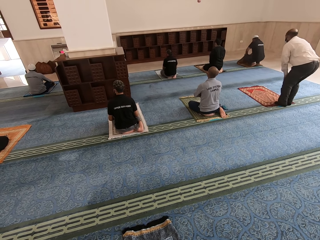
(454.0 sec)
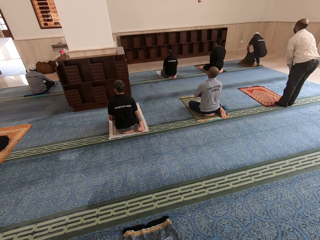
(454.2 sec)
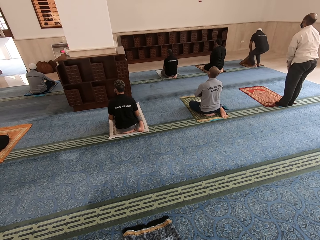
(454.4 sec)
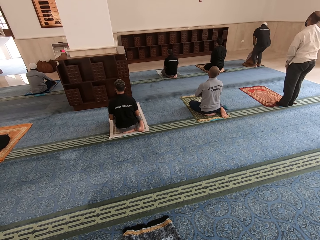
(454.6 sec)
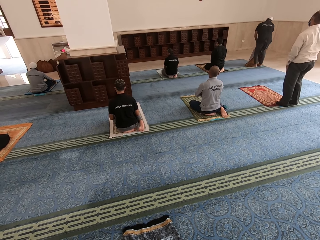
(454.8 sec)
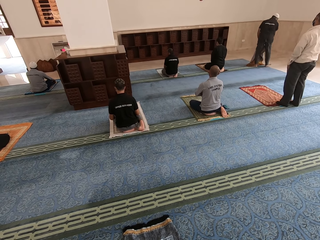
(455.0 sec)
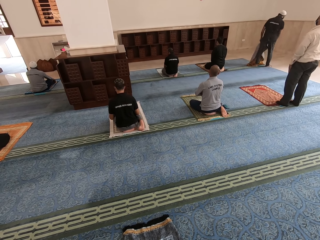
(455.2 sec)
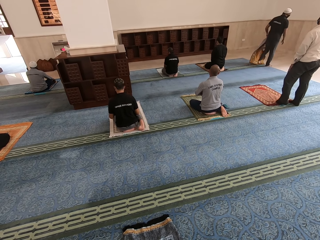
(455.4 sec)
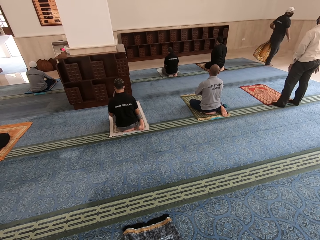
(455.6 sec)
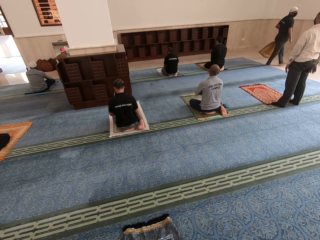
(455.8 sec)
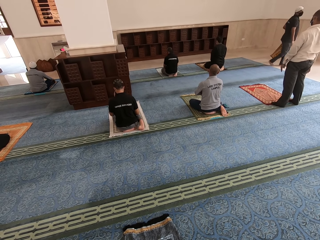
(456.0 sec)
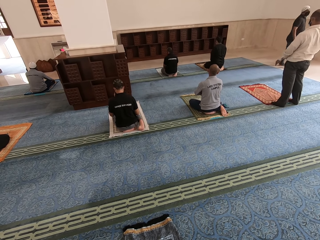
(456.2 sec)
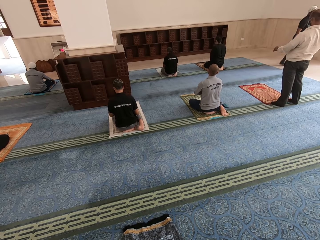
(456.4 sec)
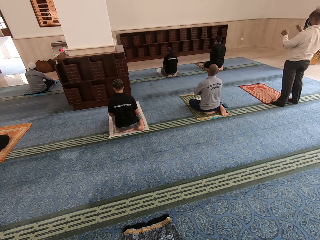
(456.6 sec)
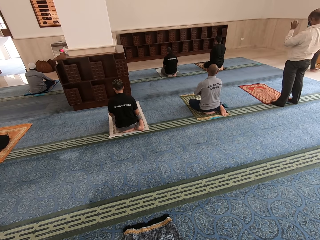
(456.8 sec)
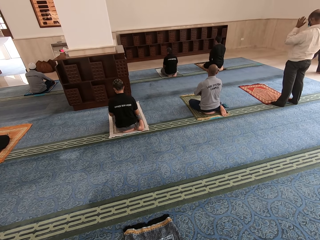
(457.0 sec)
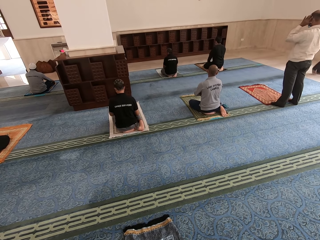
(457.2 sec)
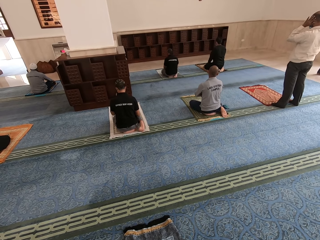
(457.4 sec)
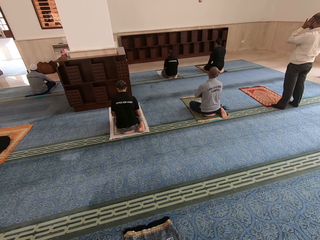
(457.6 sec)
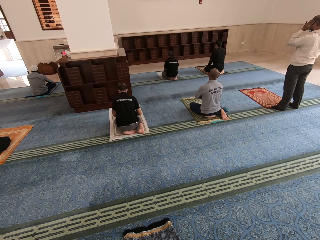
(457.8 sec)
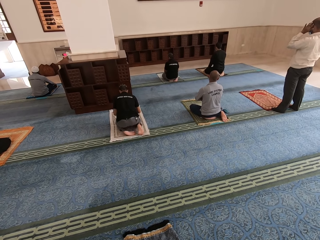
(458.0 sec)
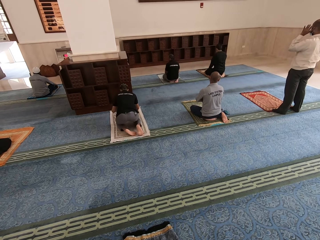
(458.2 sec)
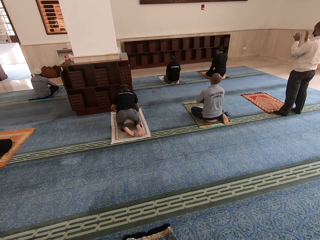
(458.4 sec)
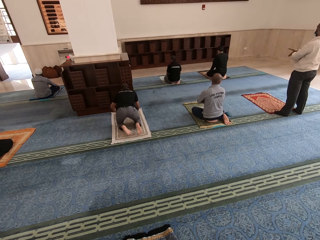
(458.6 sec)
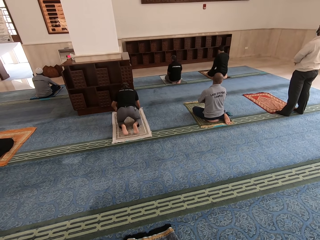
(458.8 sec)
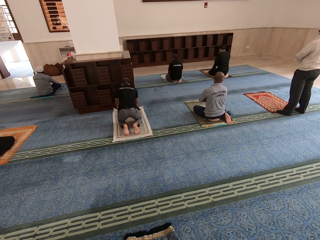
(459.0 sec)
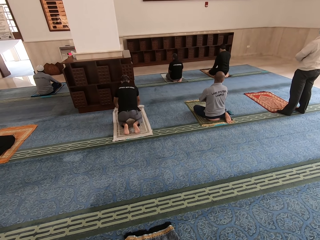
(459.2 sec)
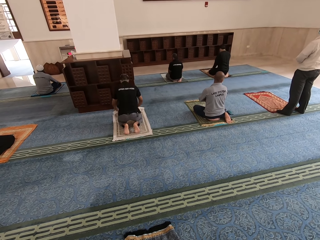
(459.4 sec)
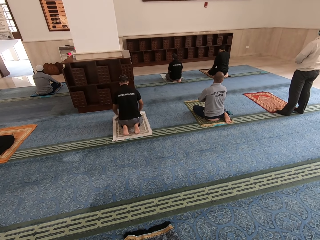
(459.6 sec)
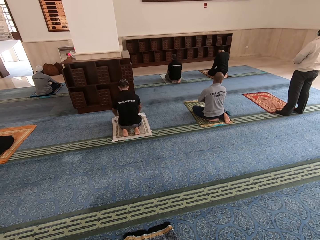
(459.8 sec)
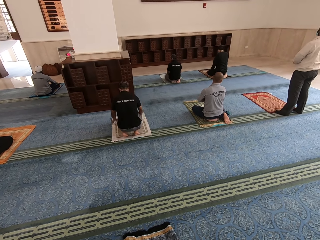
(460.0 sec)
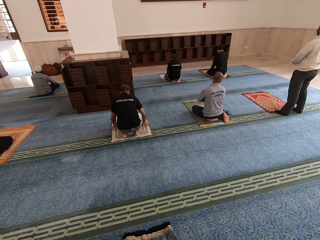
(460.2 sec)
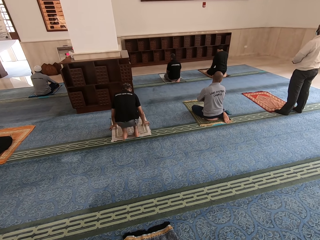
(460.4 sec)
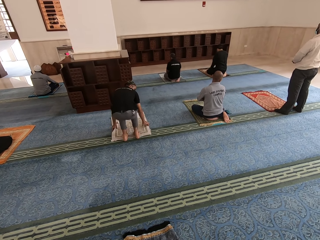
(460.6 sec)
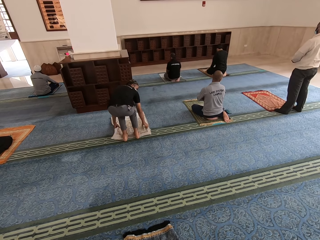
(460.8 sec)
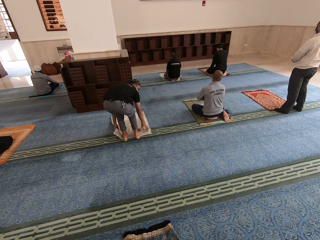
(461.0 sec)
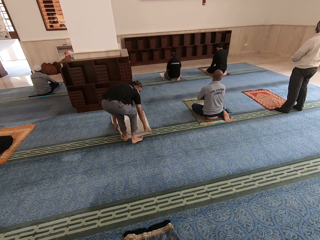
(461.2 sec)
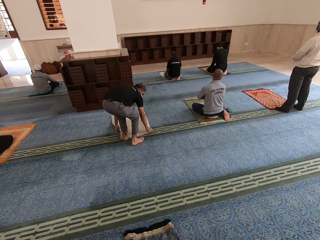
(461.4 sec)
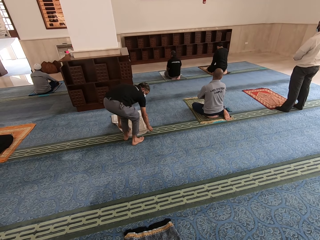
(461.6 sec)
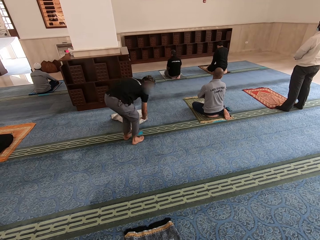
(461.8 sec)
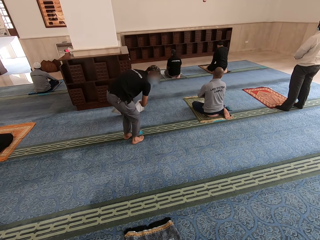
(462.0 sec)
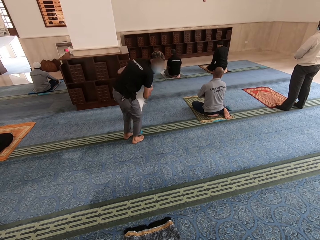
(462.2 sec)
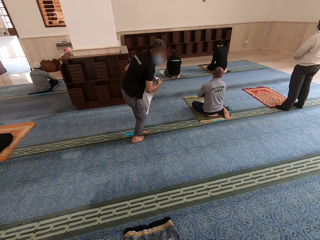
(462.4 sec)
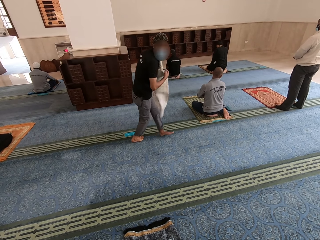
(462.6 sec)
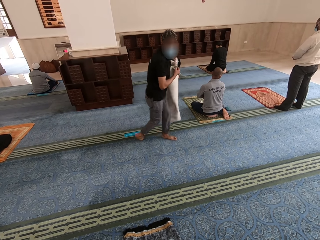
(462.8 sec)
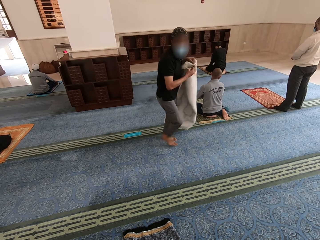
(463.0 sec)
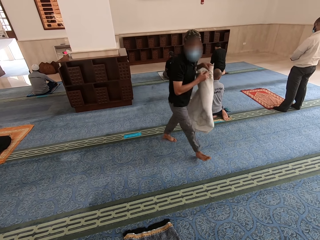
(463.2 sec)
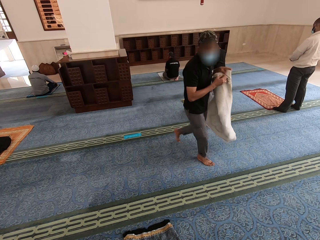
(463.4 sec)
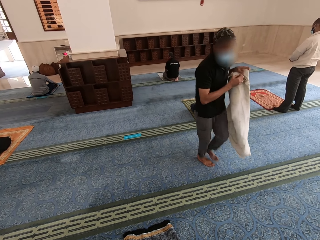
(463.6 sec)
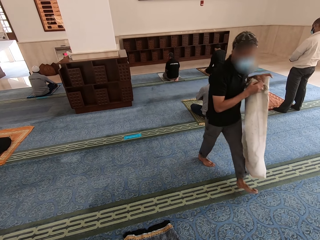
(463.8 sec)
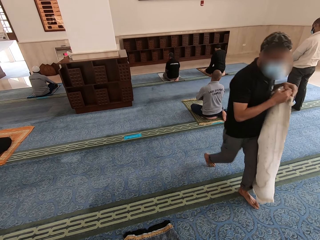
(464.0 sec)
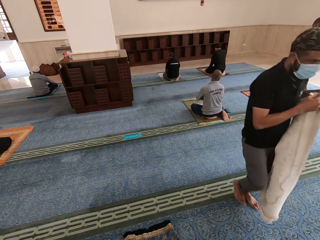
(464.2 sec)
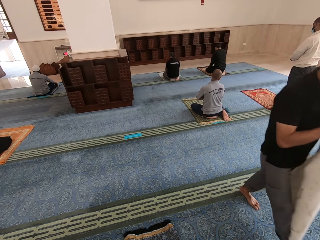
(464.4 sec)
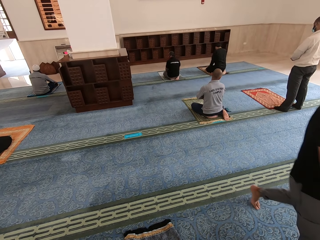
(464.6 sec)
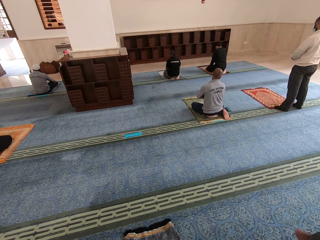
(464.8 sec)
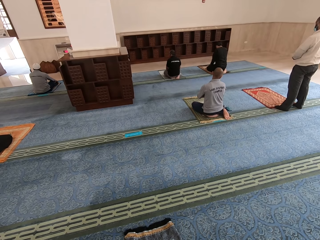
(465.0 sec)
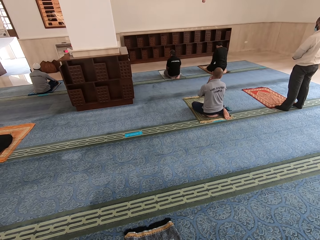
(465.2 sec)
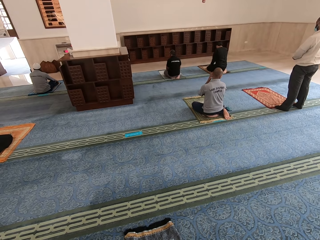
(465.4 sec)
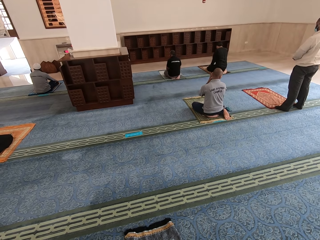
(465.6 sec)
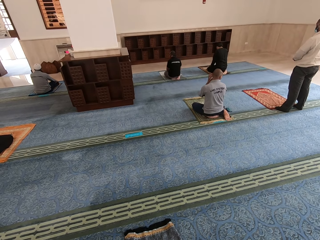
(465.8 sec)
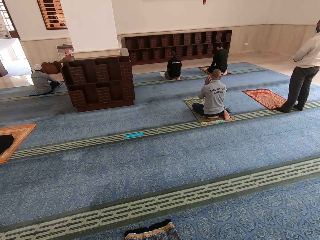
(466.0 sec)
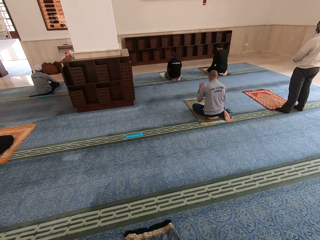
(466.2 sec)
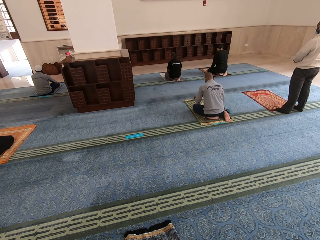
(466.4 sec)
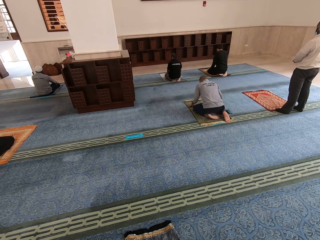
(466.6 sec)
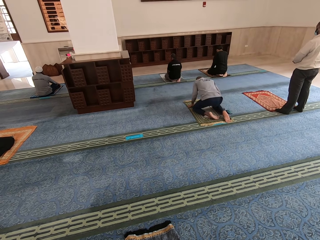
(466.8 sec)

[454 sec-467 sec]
A person stands from the mat. Another person walks away with a mat. A third person picks up a mat from the floor and walks away with the mat.

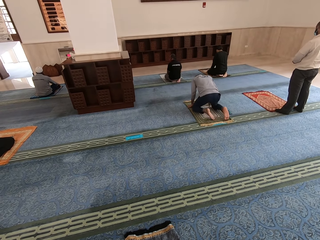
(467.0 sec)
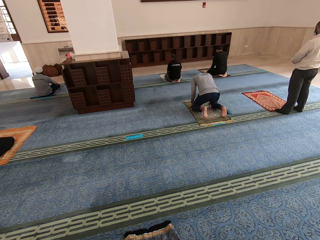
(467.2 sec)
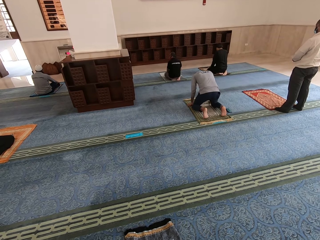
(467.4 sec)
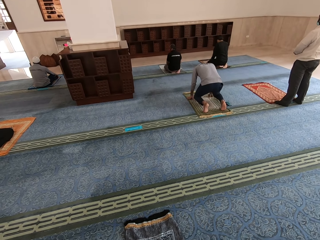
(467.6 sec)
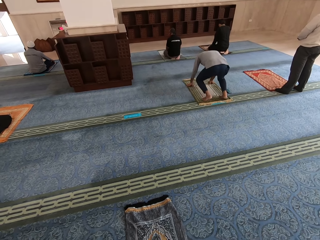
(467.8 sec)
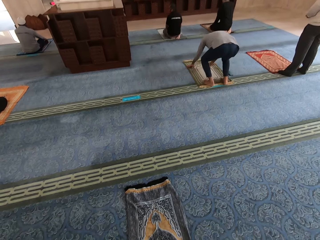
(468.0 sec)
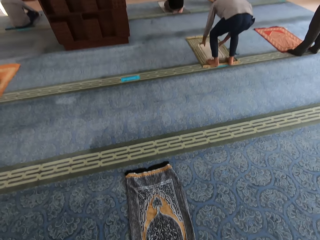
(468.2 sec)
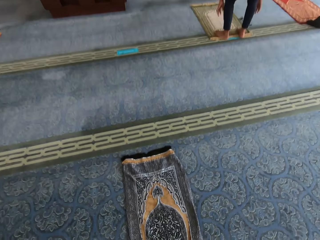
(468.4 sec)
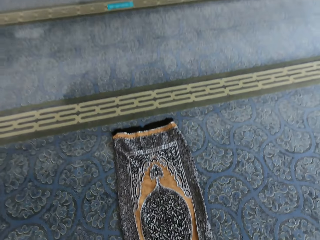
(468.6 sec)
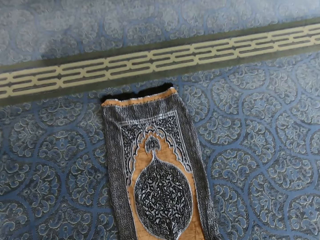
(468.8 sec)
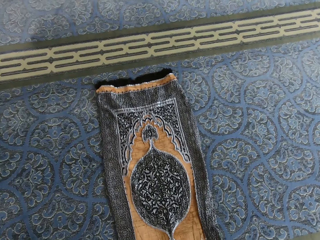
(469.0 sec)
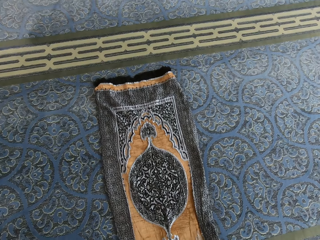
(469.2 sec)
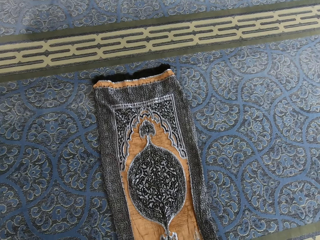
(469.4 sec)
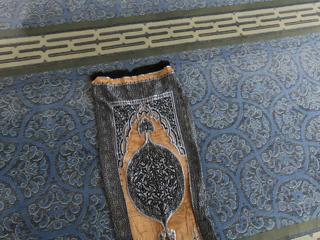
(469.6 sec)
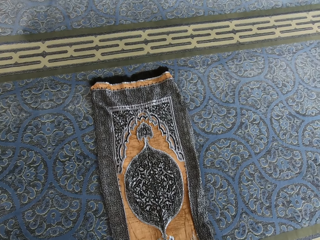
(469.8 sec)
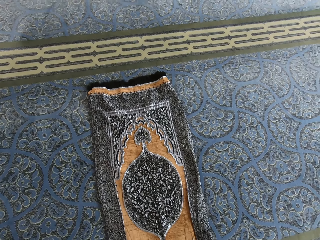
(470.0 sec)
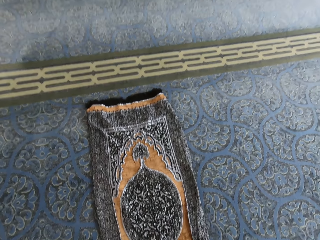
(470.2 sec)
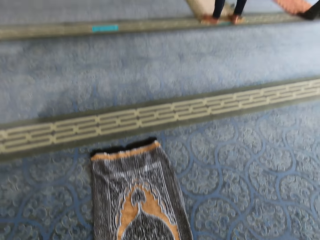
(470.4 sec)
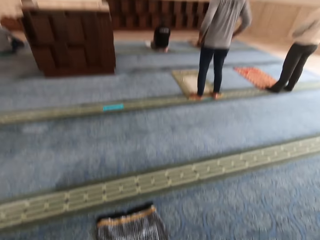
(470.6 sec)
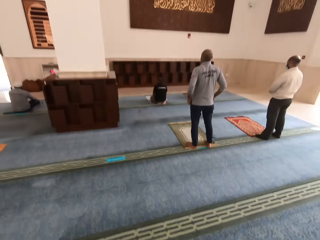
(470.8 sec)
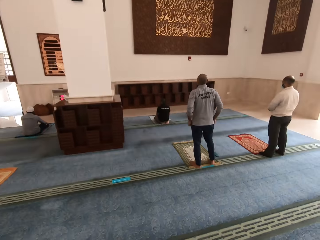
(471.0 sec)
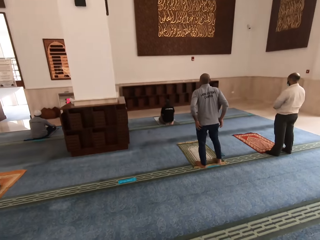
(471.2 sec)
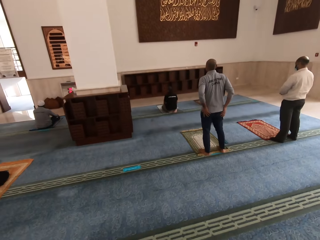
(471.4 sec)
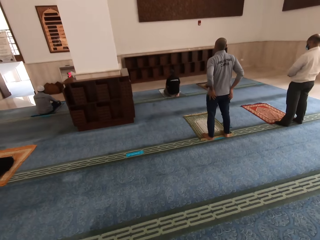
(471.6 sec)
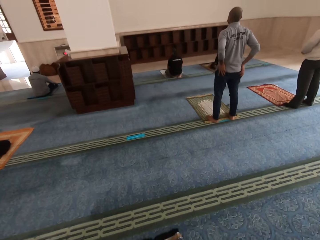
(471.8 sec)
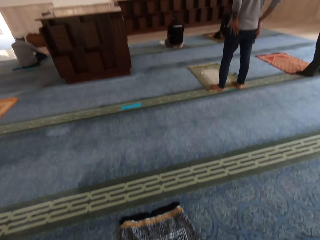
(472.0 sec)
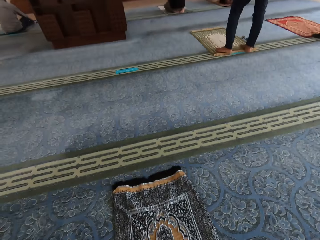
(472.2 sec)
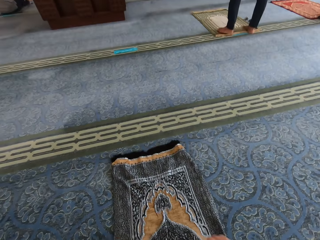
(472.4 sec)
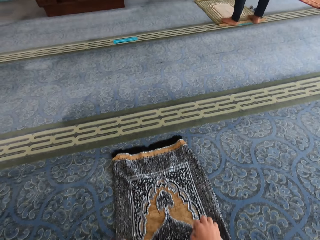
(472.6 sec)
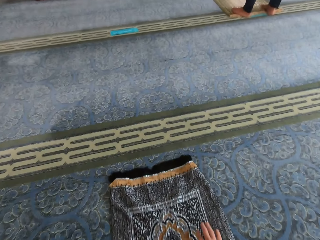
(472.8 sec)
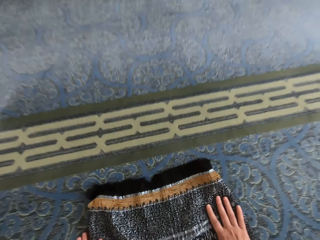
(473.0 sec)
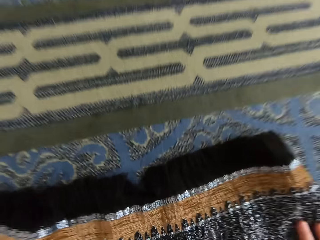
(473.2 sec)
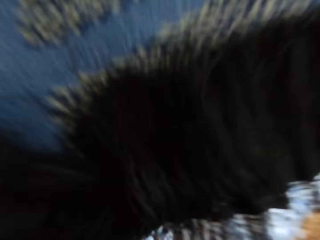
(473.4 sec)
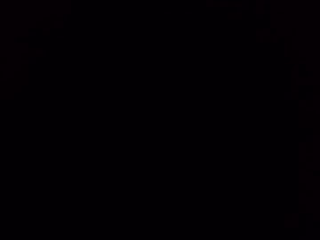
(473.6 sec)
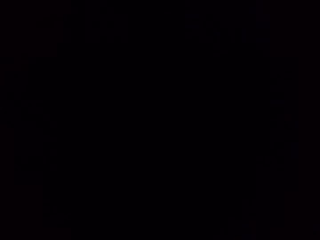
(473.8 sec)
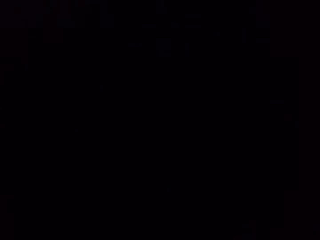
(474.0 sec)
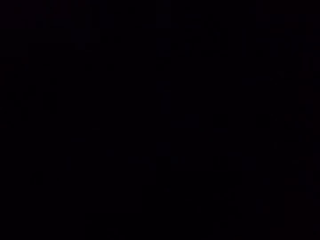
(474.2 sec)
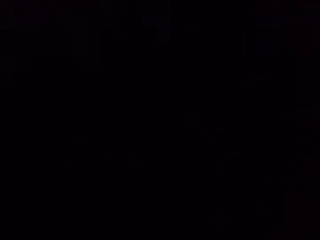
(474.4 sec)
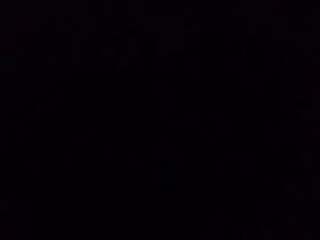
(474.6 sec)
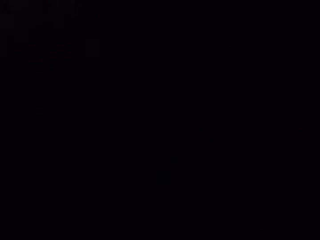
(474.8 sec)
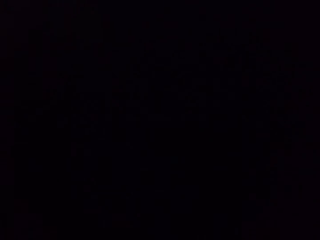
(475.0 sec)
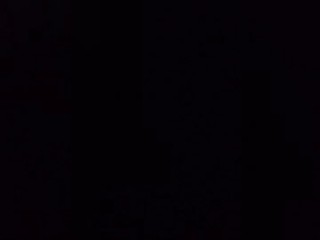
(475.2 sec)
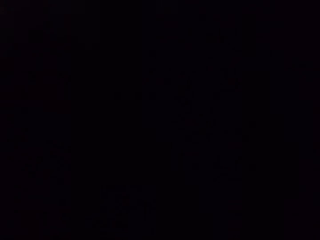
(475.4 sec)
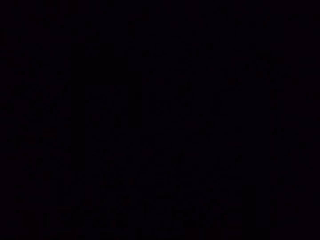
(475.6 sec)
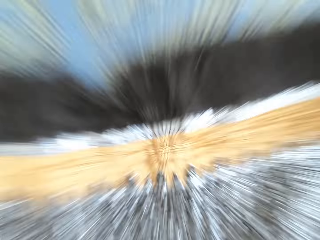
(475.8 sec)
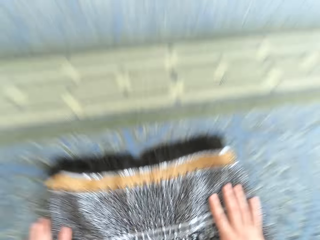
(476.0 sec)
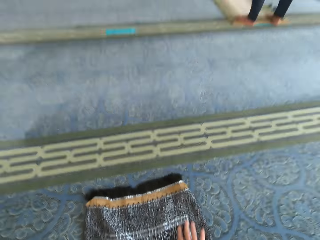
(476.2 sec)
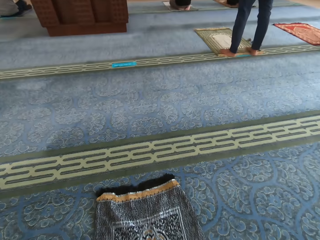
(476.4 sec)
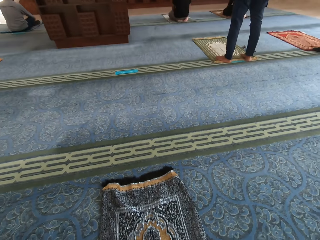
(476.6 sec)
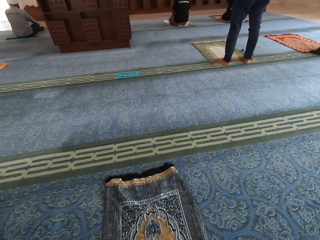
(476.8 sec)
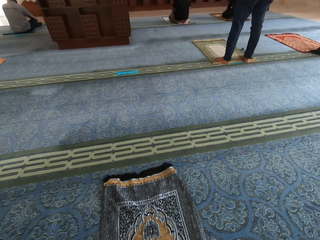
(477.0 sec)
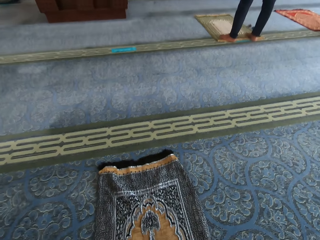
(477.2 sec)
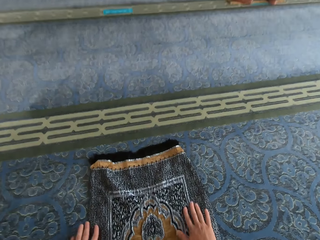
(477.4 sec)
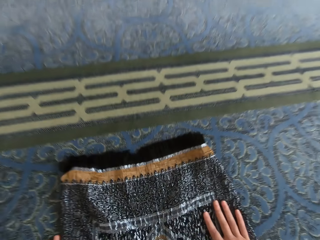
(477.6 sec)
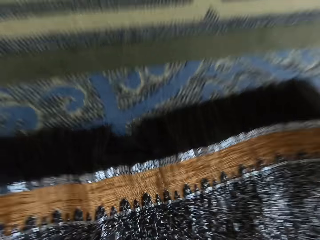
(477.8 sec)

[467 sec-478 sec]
A person stands up. The camera wearer stands up and bends on the mat. They worship in a mosque and rise up.
